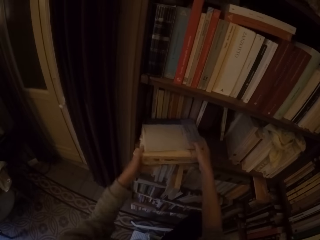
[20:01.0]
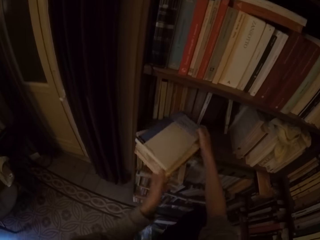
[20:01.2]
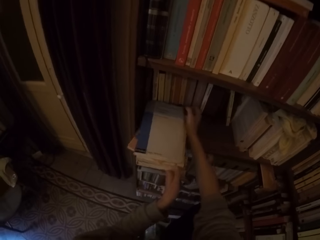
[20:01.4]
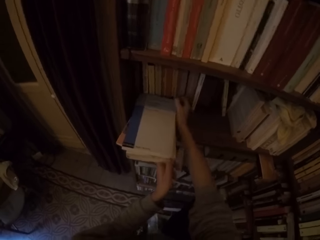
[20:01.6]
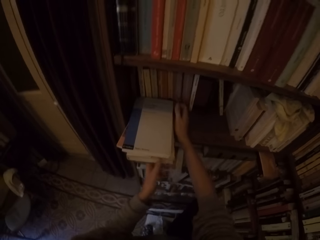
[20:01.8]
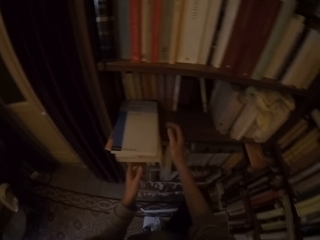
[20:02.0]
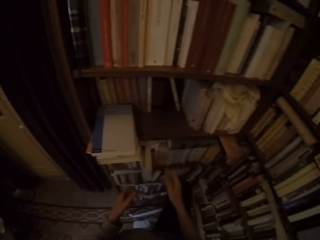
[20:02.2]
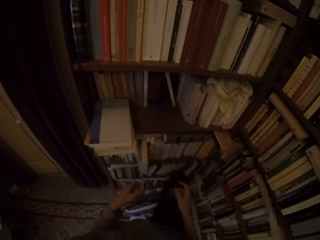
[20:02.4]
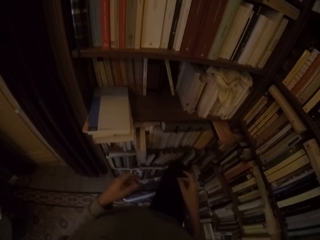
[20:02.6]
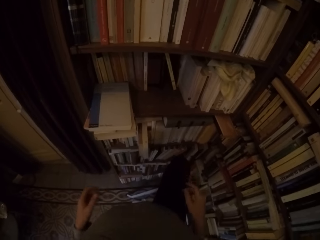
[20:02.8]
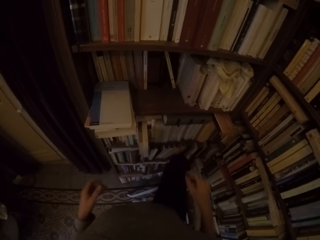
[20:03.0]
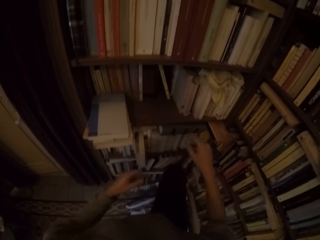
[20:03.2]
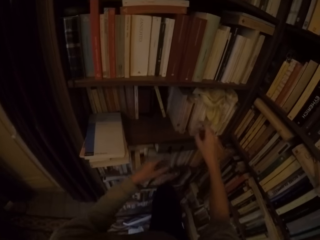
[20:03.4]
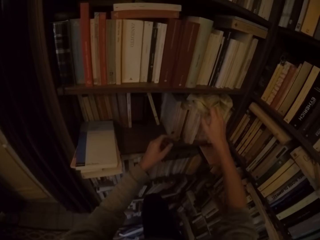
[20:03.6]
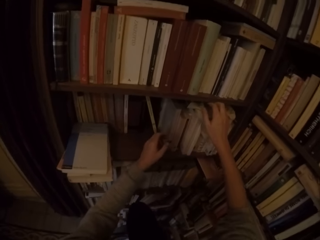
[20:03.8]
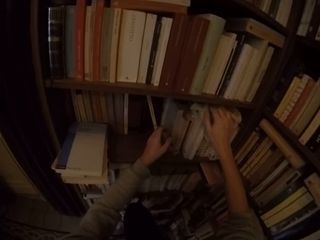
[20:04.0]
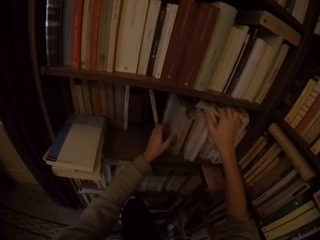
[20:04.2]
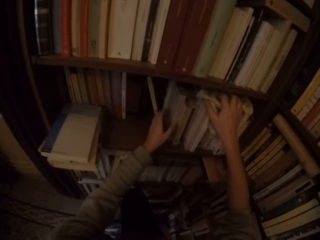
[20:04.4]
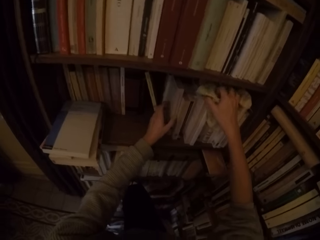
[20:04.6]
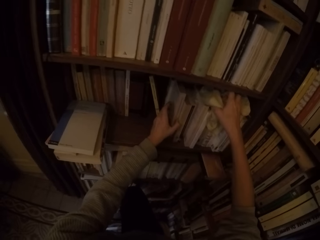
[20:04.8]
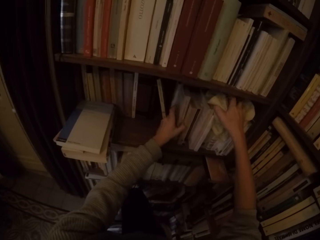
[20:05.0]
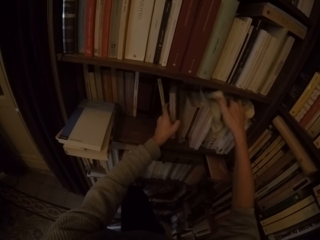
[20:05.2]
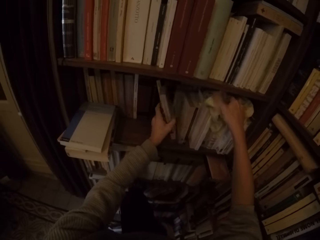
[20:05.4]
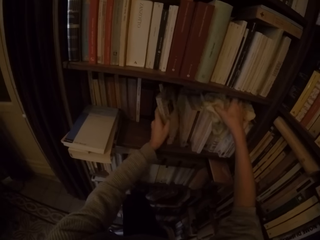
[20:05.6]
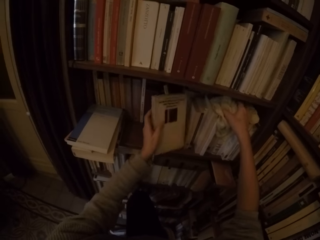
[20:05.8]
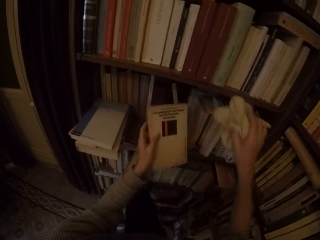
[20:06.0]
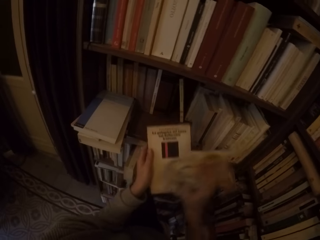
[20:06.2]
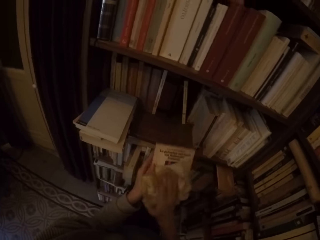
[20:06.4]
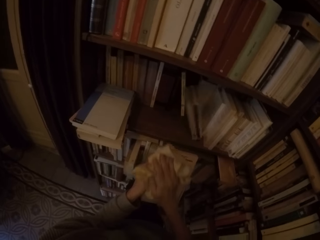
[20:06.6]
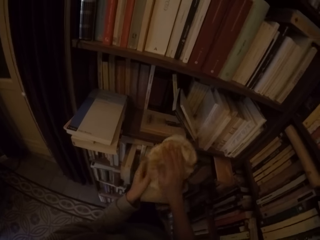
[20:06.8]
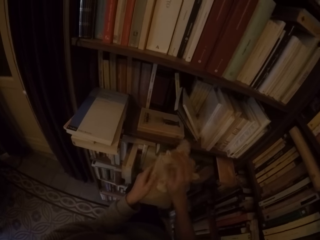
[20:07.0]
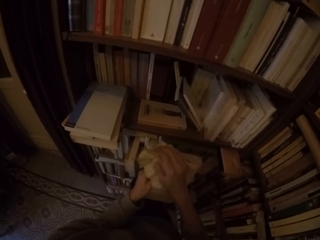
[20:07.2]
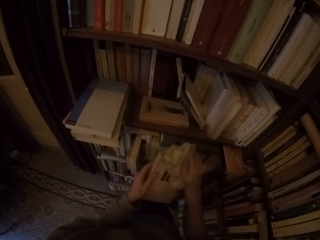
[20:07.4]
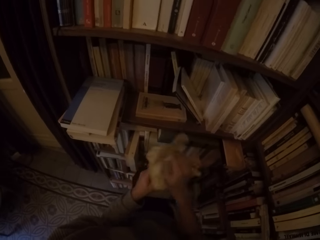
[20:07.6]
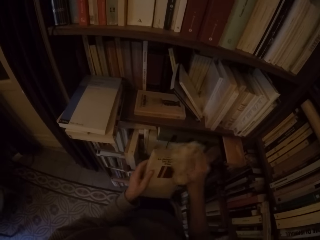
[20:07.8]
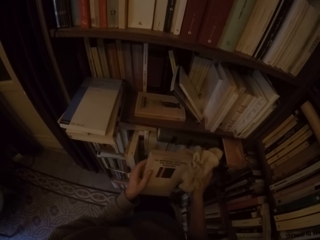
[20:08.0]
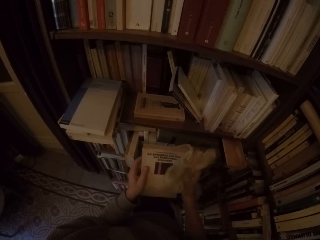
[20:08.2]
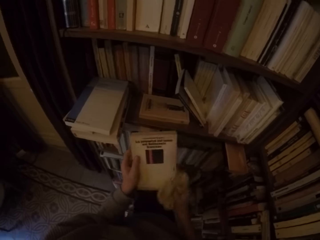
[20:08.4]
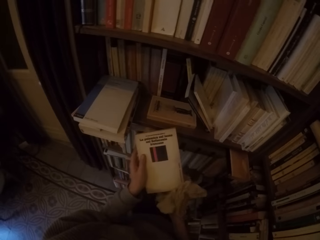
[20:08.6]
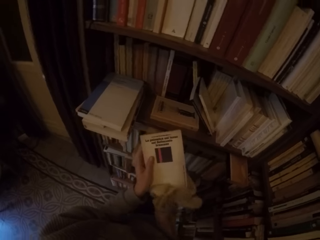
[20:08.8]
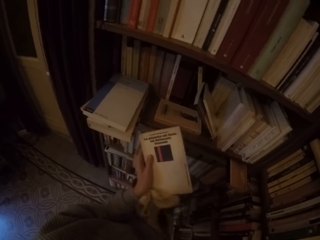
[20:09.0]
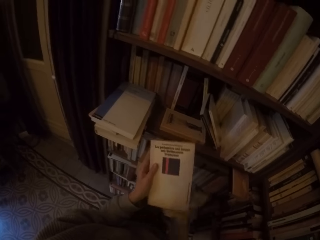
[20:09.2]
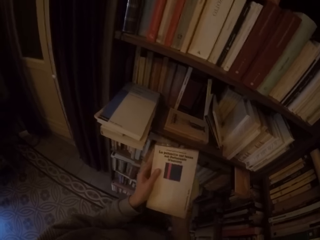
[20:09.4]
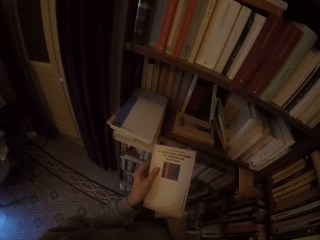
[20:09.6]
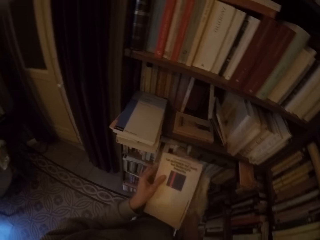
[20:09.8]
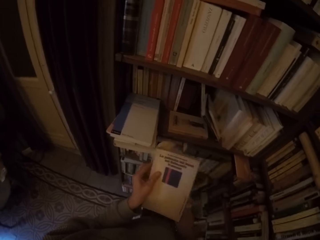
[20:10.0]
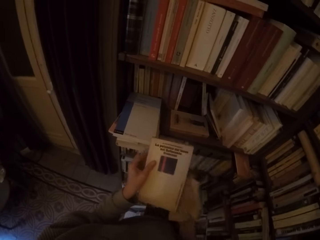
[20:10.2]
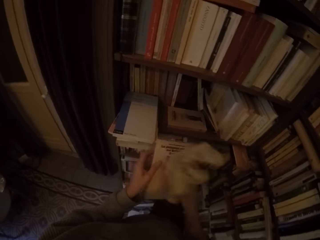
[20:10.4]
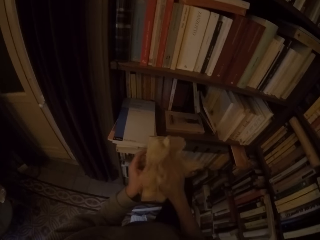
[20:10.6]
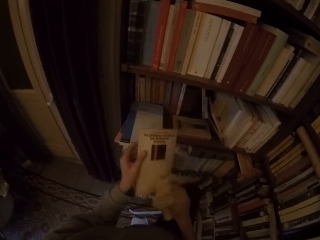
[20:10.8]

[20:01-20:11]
The camera wearer turns the book around with both hands. She holds the books on the table. She picks up the rag with her right hand. She picks a book from the book shelf with her left hand. She cleans the book with the rag with her right hand.

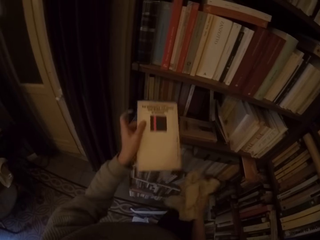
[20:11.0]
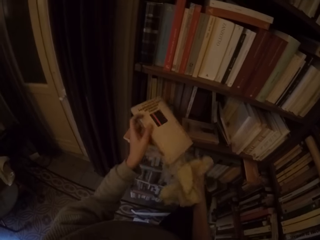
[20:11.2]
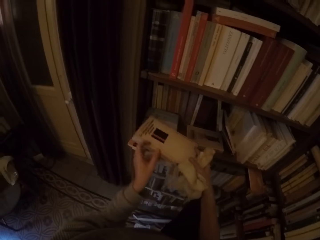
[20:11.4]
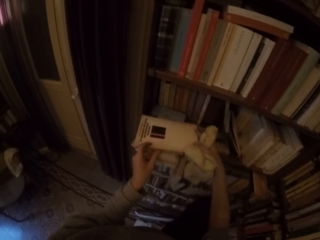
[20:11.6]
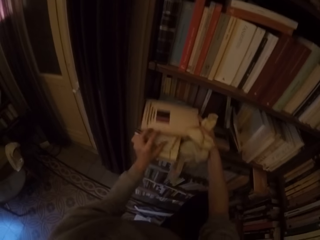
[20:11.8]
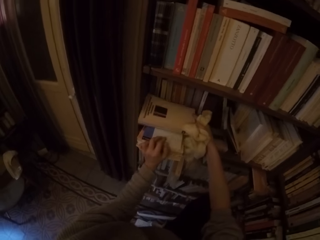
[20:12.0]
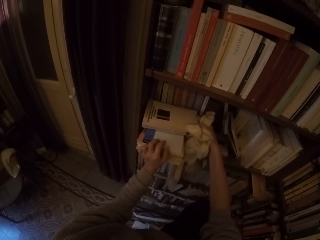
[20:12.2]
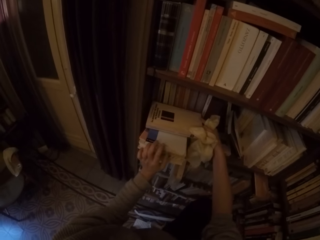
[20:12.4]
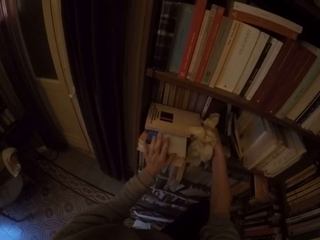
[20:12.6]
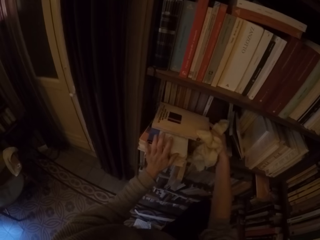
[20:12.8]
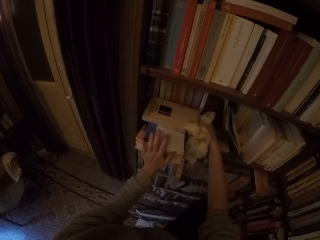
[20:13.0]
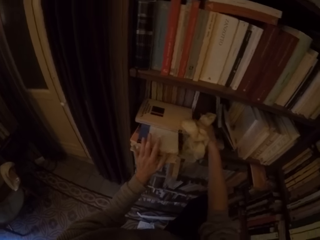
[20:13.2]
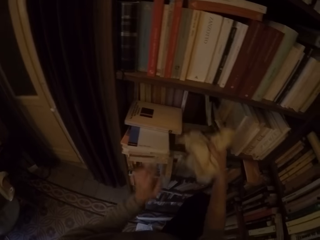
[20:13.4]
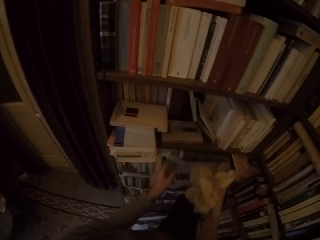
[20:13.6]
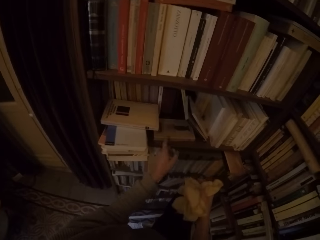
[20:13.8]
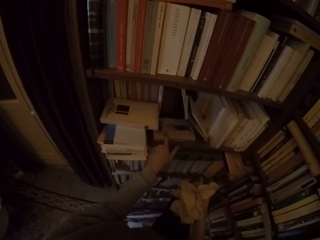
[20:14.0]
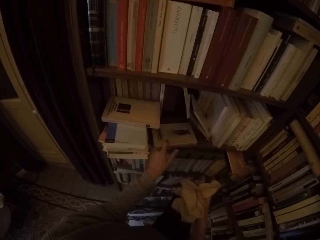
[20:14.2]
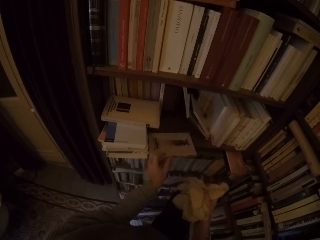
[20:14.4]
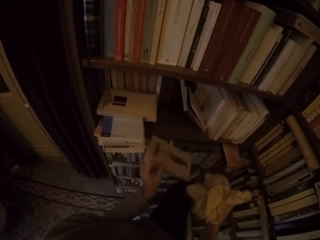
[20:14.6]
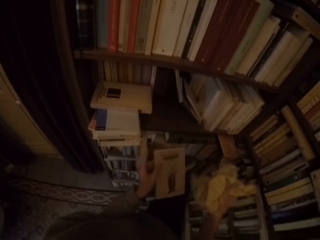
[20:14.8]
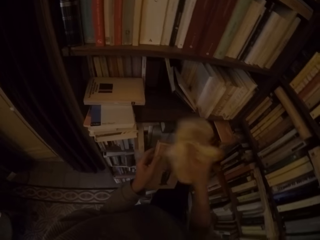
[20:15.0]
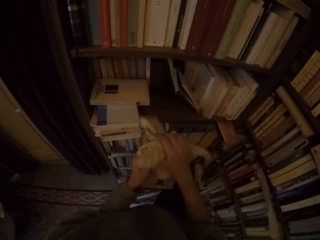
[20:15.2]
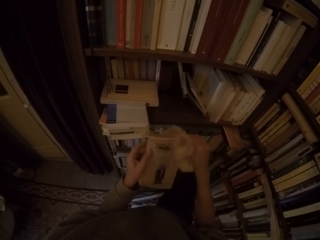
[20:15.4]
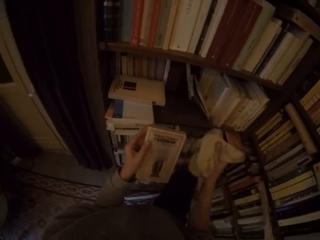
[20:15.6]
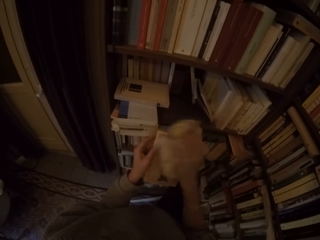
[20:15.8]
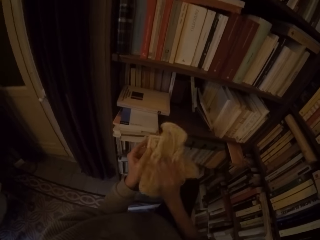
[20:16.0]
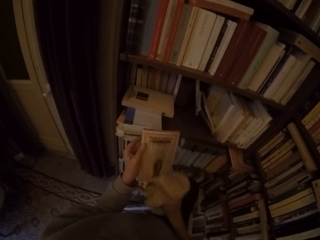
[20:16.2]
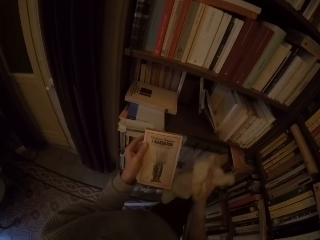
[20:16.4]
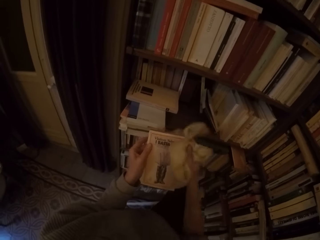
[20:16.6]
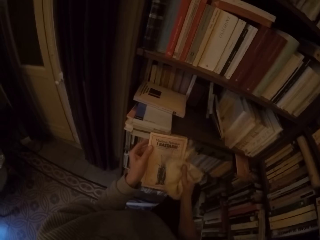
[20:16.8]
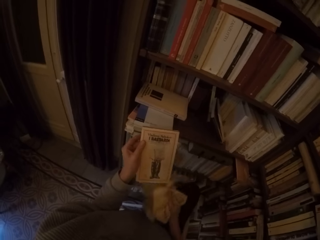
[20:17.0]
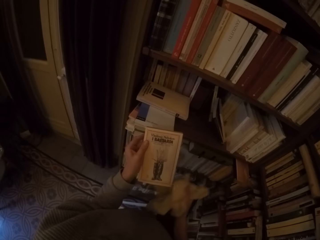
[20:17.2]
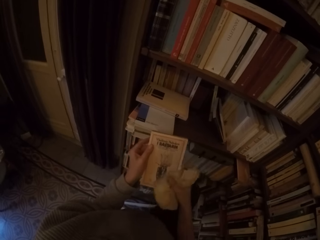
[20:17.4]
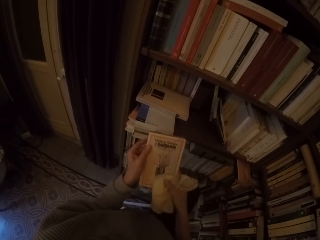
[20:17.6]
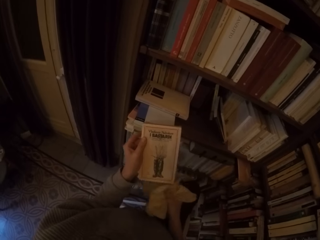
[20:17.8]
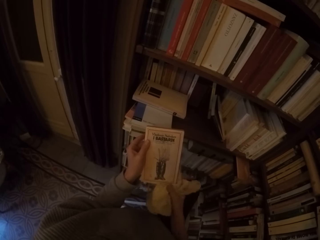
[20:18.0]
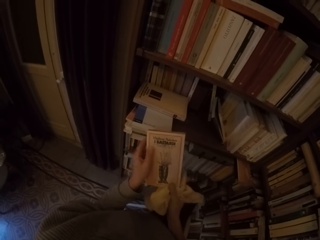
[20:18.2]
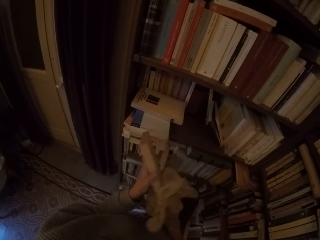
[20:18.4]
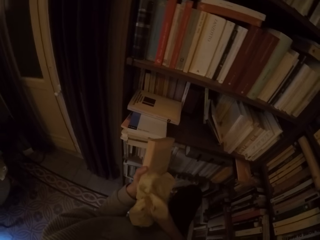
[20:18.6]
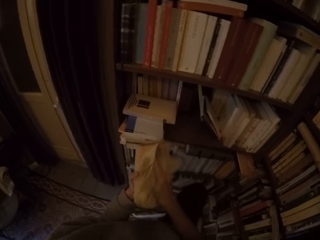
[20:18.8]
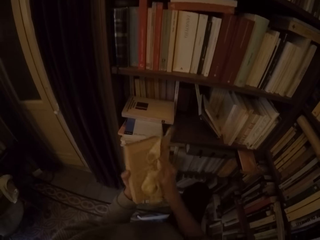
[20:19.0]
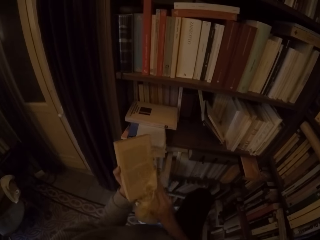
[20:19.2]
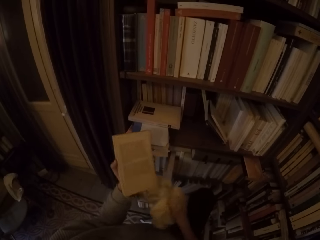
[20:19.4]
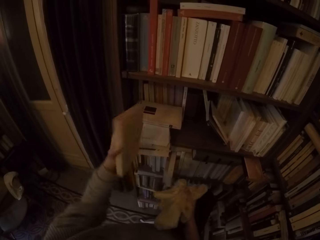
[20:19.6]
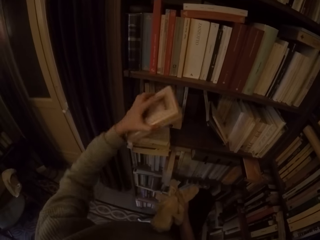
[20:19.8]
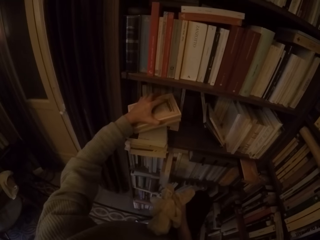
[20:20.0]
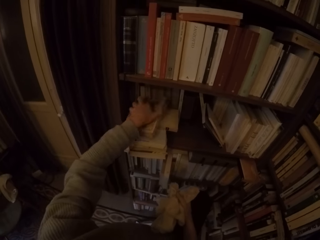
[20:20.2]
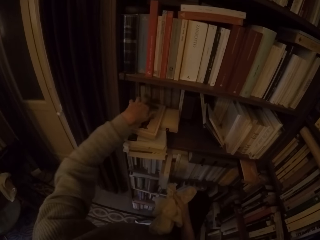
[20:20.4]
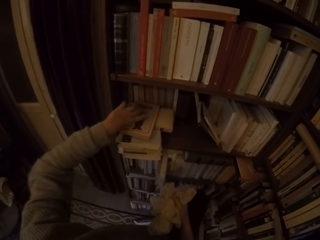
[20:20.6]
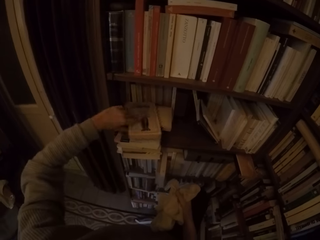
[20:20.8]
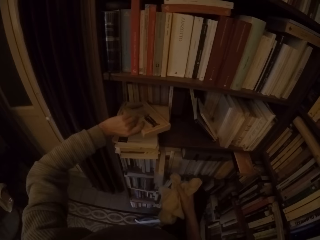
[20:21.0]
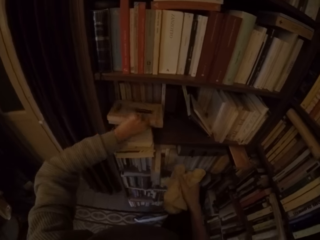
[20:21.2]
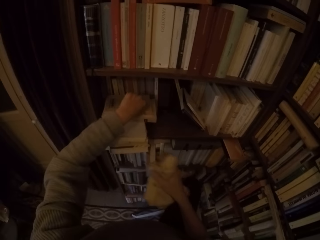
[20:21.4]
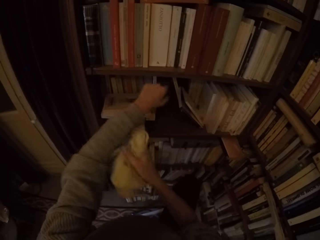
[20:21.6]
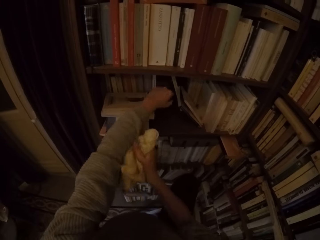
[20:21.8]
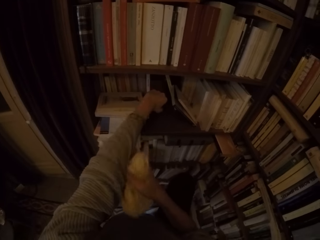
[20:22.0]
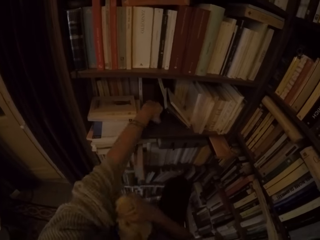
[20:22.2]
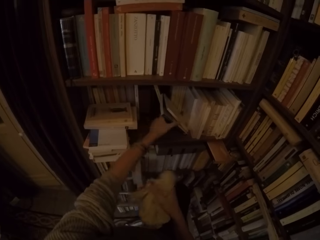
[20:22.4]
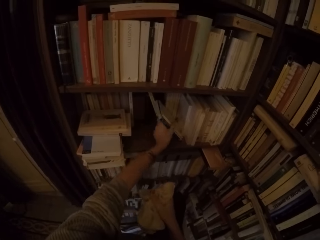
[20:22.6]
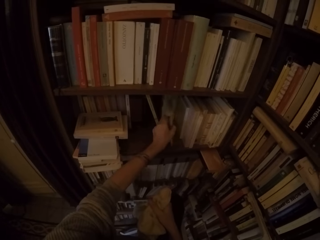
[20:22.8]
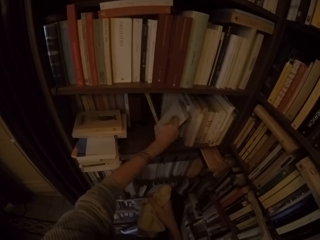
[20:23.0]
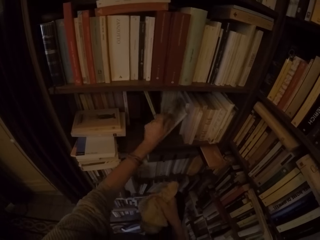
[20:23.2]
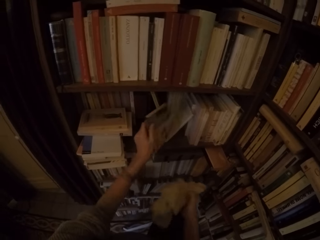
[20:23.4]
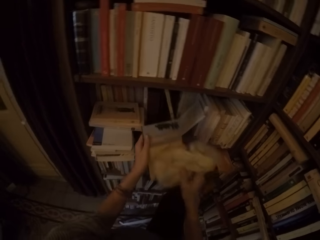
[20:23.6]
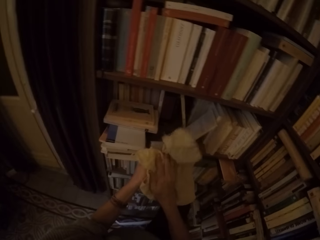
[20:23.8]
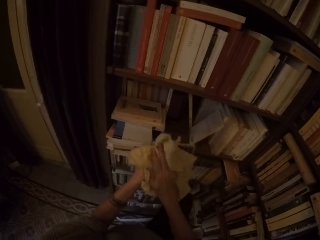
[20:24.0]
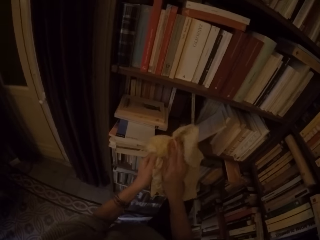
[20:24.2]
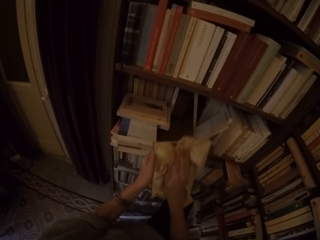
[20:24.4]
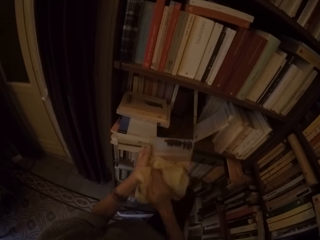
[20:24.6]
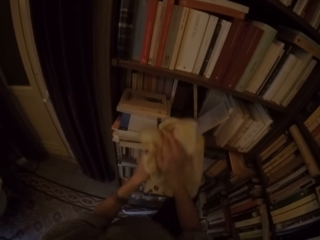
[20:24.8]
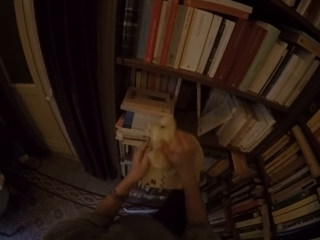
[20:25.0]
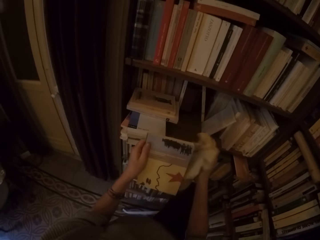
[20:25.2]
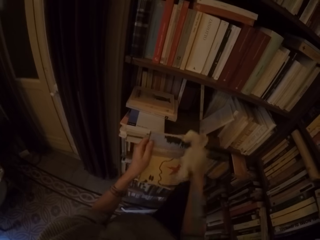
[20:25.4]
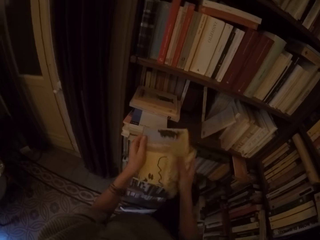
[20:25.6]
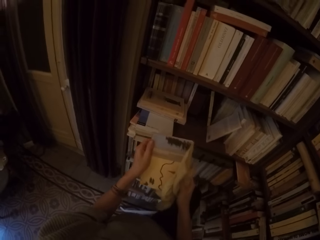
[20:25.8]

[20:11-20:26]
The camera wearer places the book on the stack of books with both hands. She adjusts the books with her left hand. She picks a book from the book shelf with her left hand. She cleans the book with the rag with her right hand. She turns the book around with both hands. She cleans the book with the rag with her right hand. She places the book on the stack of books with her left hand. She turns the book around with her left hand. She adjusts her left sleeve with her right hand. She picks a book from the book shelf with her left hand. She cleans the book with the rag with her right hand.
